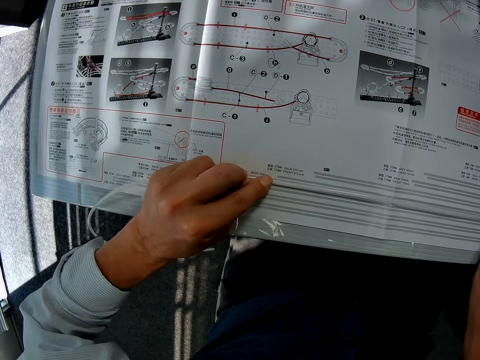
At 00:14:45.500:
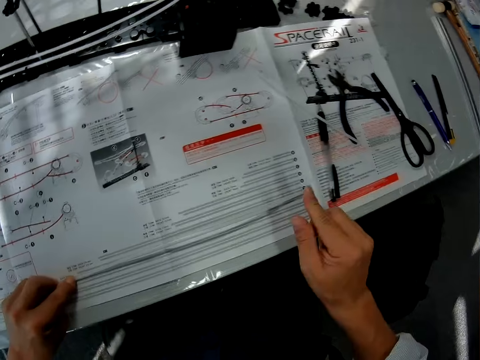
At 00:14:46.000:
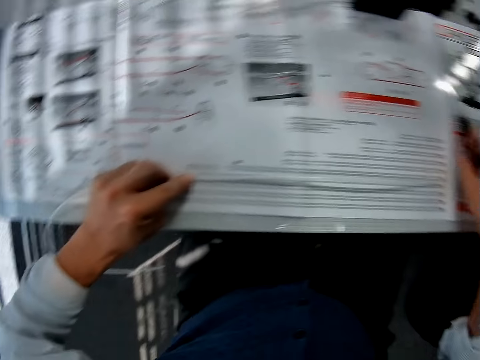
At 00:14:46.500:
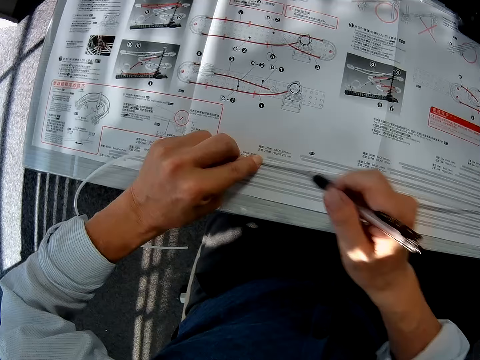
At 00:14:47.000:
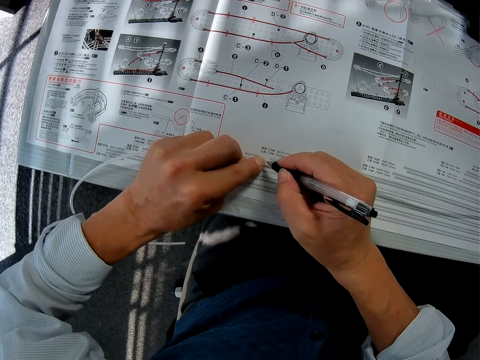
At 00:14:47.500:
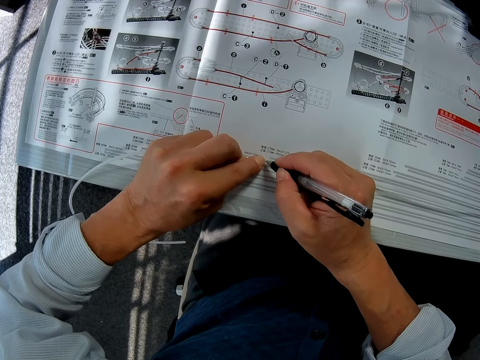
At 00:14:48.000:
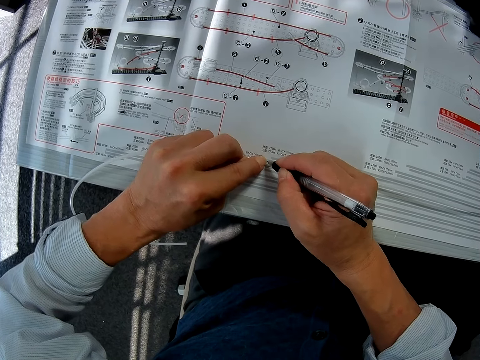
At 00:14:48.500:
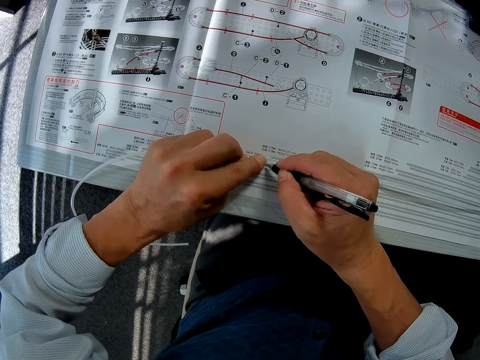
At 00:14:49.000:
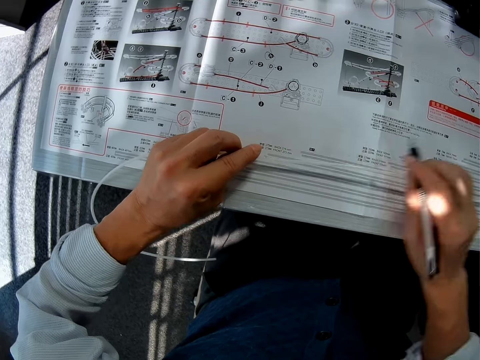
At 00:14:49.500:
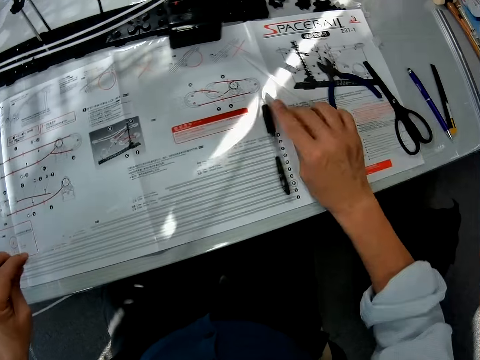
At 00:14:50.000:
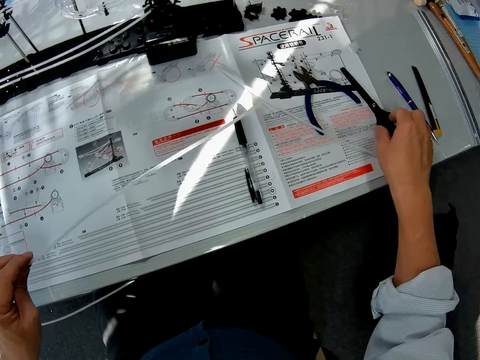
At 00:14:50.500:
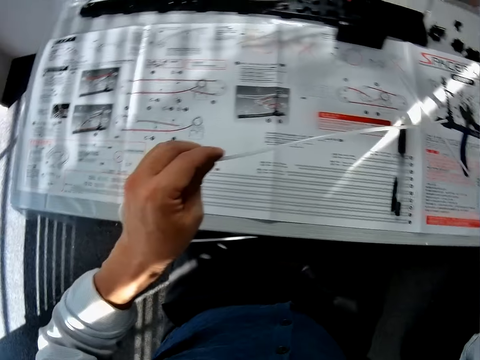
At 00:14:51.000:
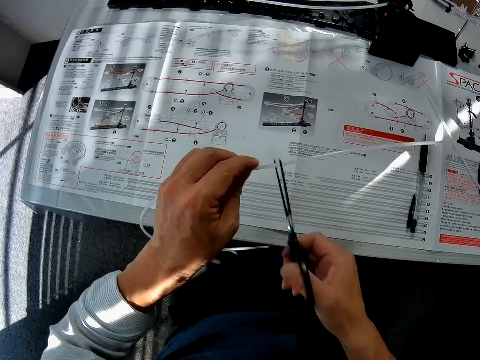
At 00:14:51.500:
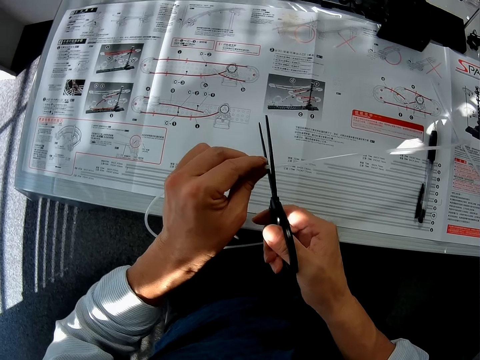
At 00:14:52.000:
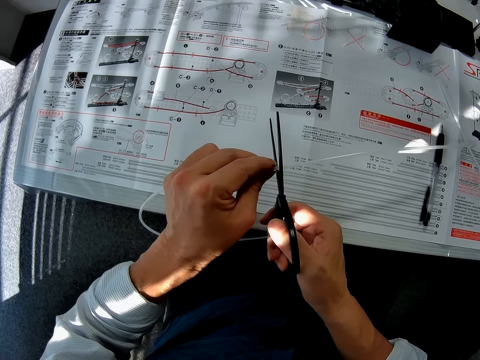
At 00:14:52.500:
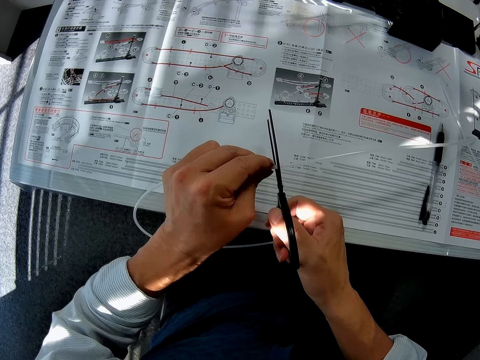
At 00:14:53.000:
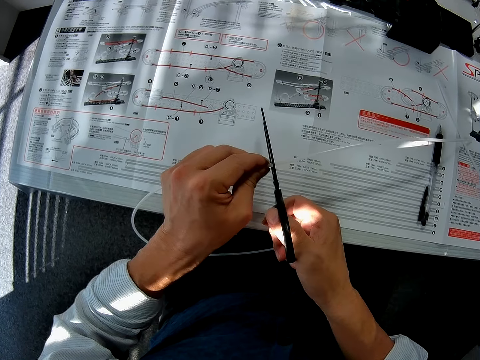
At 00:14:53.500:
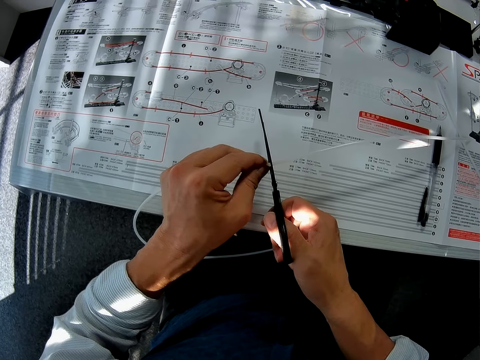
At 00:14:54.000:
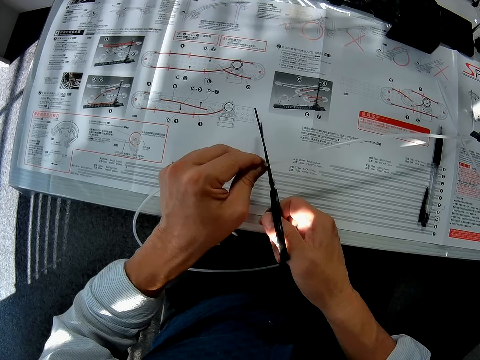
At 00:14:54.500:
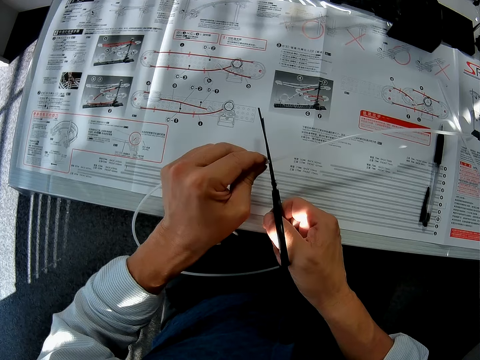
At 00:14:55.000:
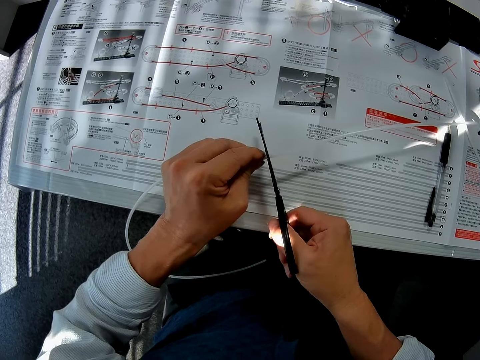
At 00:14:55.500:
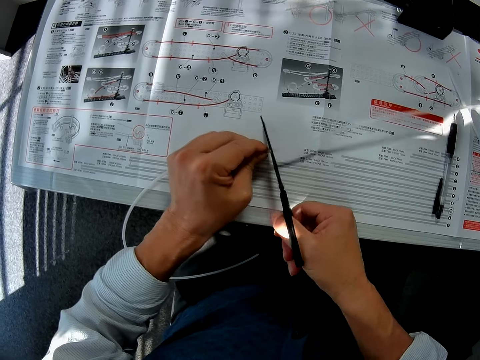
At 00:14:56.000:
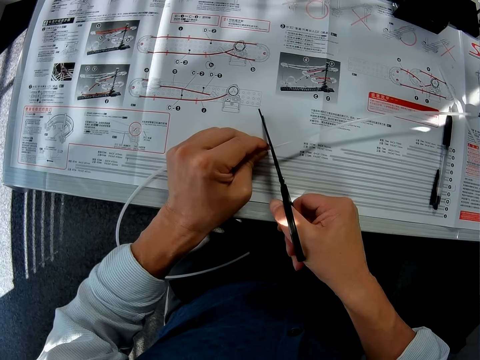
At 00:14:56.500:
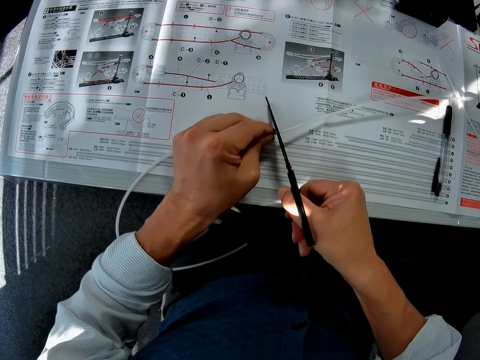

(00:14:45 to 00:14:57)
The camera wearer picks up a pen from a piece of paper on a table. They mark a rail with the pen on the table. They put down the pen on the piece of paper on the table. They pick up a scissors from the piece of paper on the table. They cut the rail with the scissors on the table.

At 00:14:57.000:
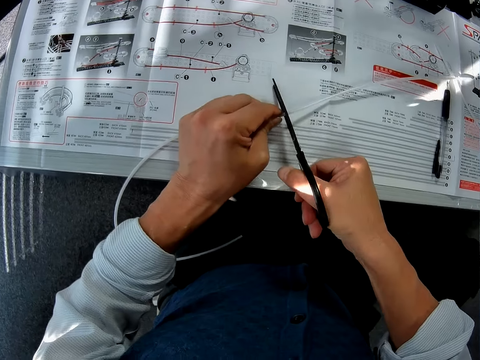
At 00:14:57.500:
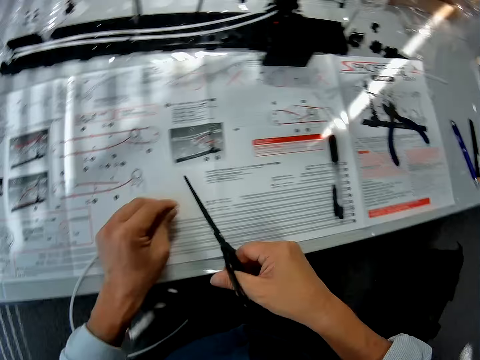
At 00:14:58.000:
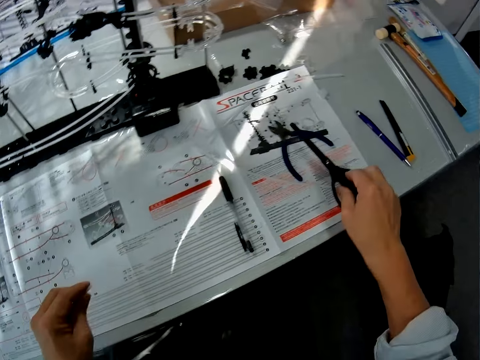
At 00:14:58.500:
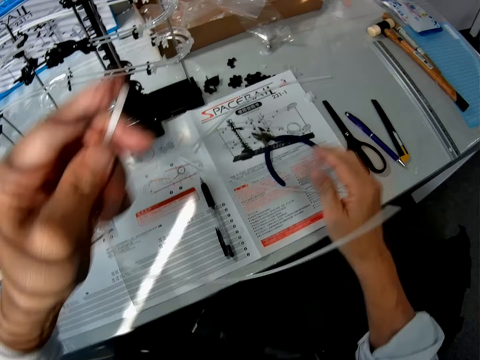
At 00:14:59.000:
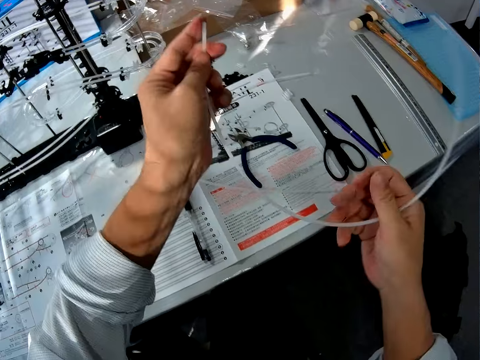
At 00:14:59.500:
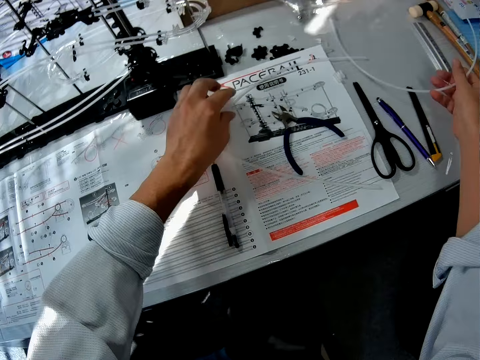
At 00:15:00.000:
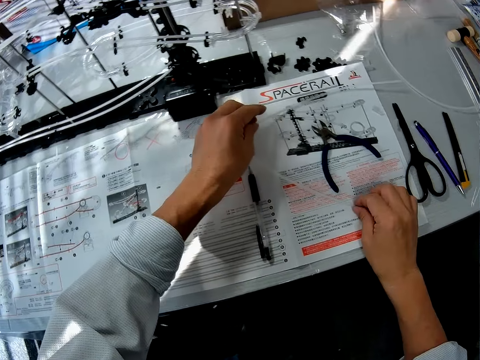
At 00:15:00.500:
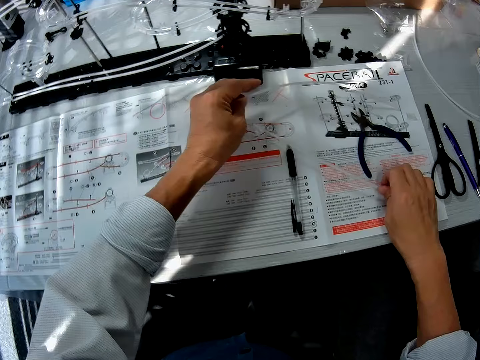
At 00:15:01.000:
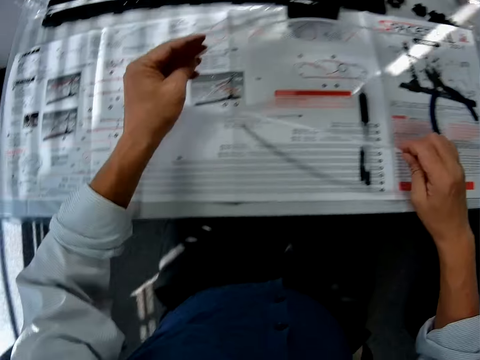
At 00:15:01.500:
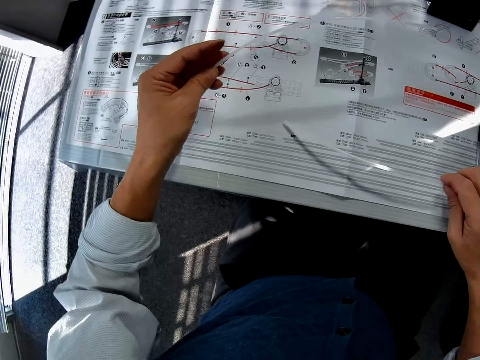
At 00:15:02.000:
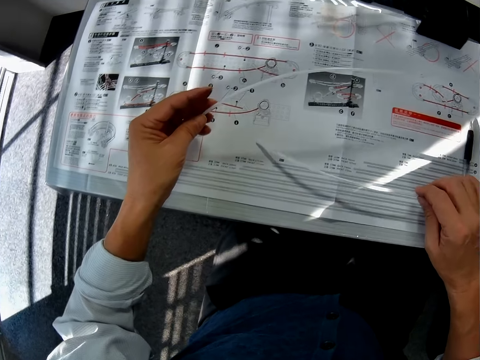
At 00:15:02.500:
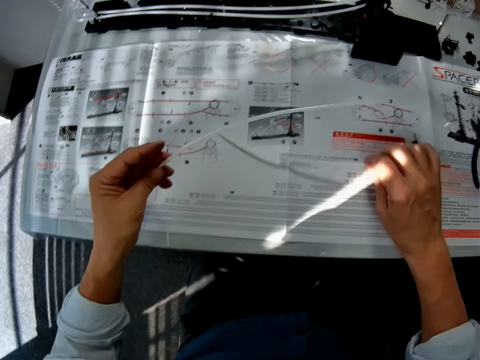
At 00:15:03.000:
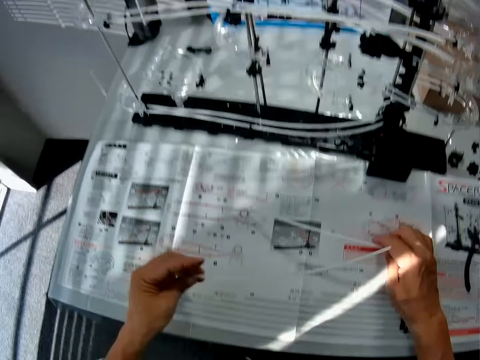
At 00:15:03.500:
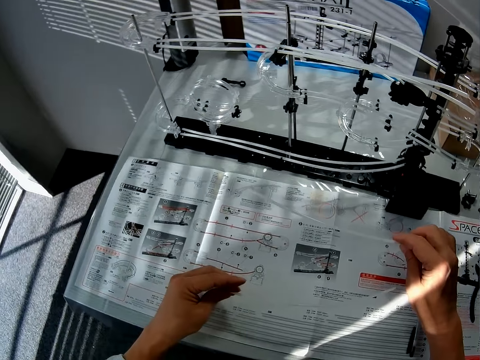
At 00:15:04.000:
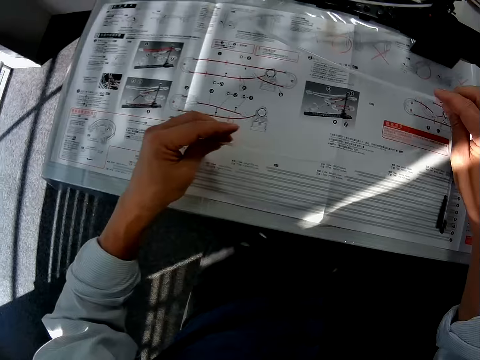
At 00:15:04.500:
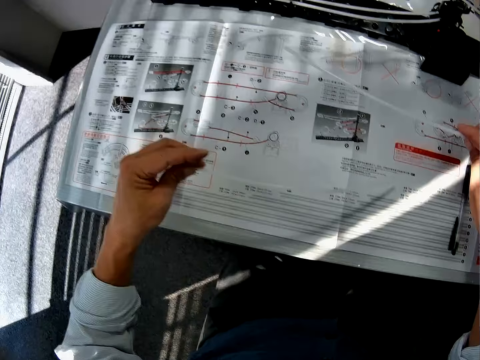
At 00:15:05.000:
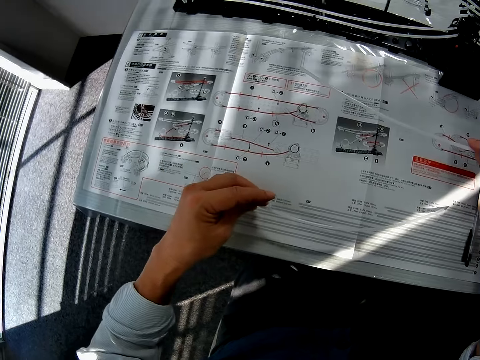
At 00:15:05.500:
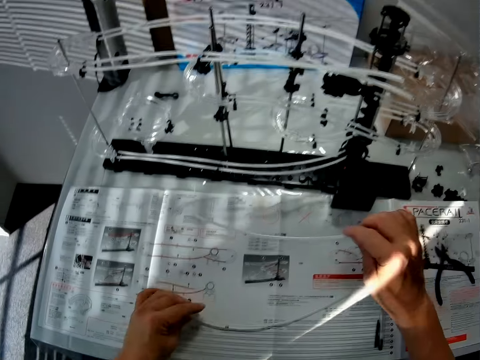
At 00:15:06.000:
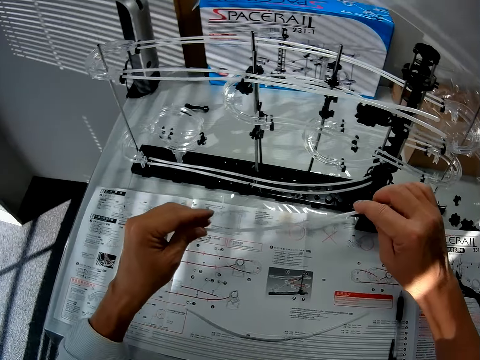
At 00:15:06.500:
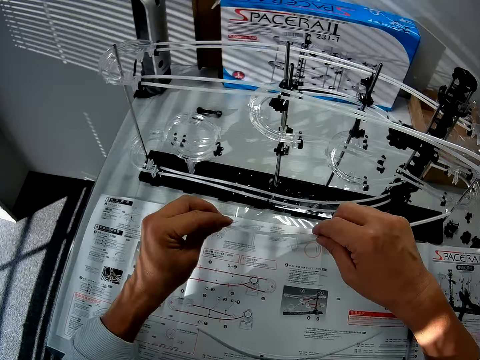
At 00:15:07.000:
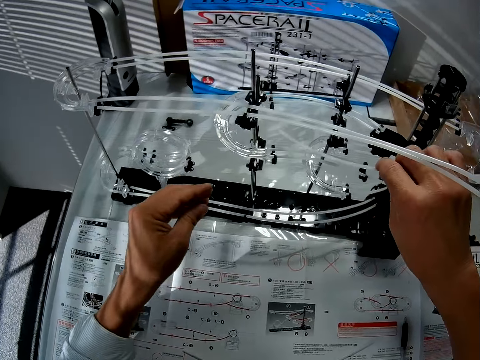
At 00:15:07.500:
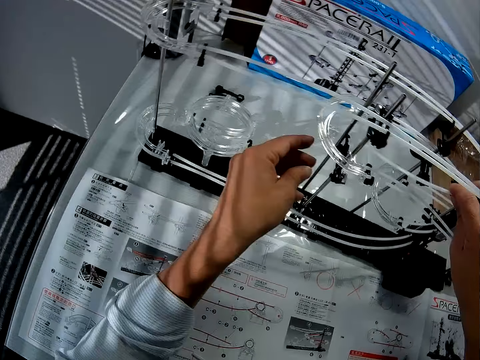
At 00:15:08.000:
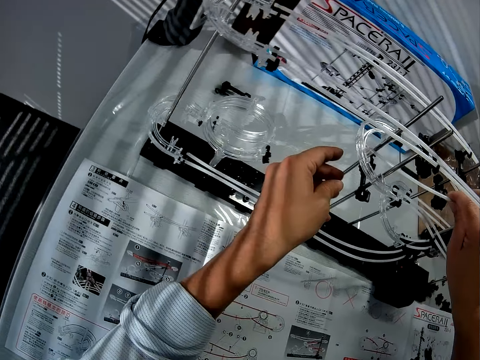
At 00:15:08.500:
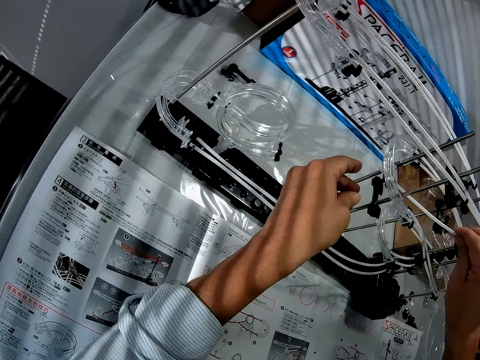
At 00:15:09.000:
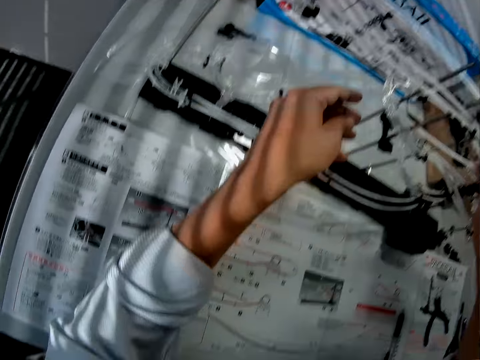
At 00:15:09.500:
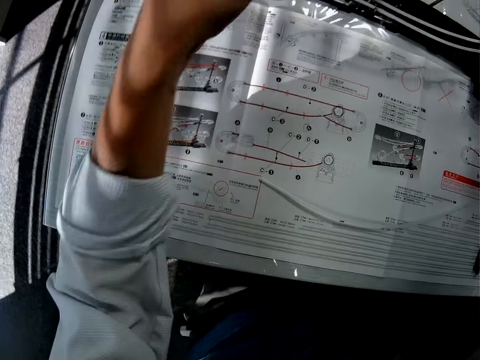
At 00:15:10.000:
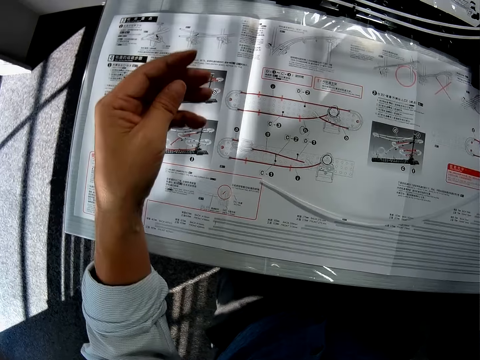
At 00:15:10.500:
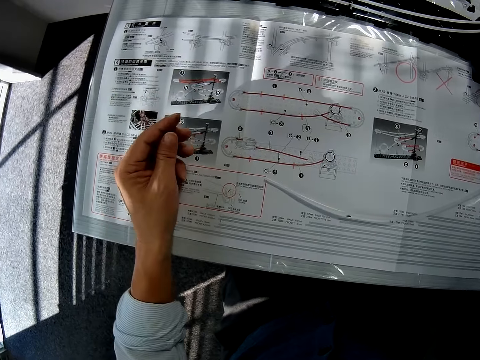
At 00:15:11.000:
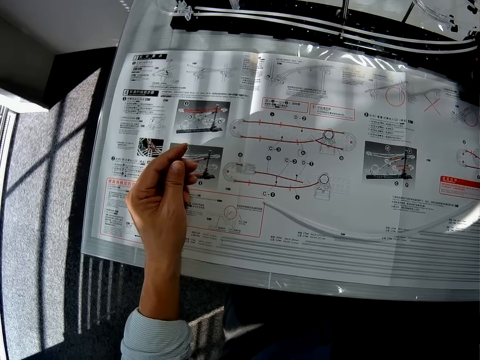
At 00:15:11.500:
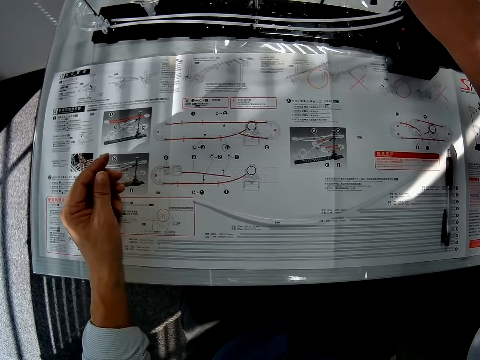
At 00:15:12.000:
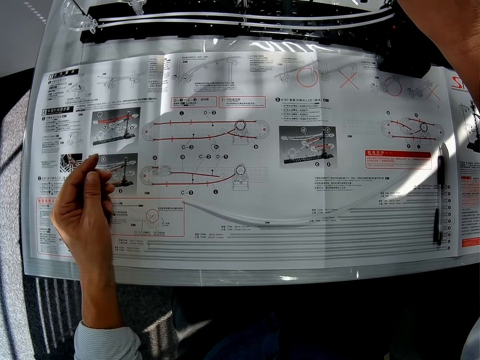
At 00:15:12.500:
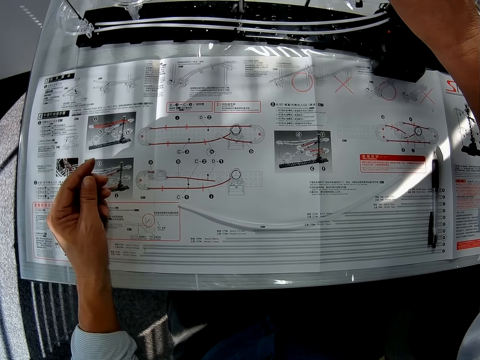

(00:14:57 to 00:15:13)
The camera wearer puts down a scissors on a table. They put down a rail or pipe on the table. They pick up the rail from a piece of paper on the table. They hold the rail with a hand. They put the rail on a shaft stand. They fix the pipe to the space rail. They look at the piece of paper on the table.
